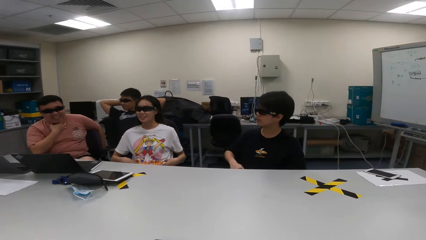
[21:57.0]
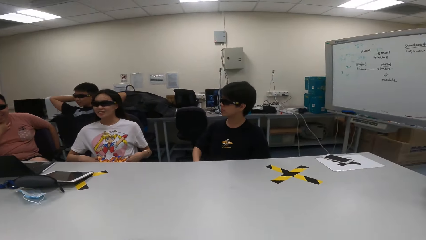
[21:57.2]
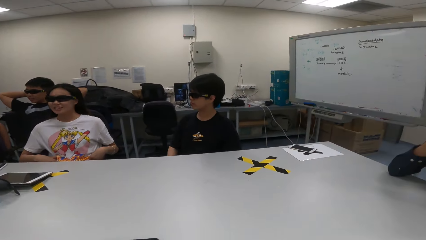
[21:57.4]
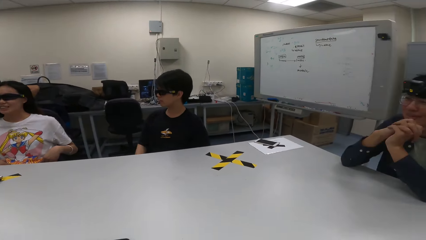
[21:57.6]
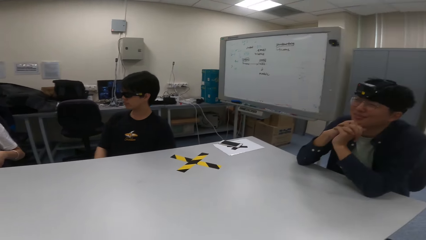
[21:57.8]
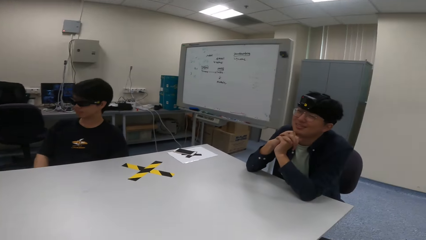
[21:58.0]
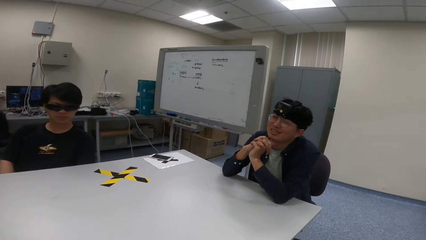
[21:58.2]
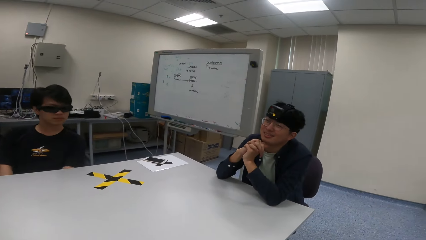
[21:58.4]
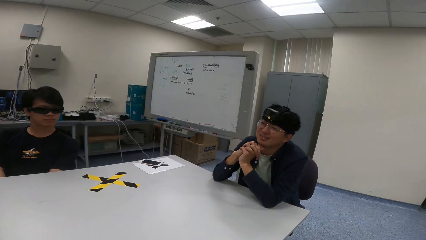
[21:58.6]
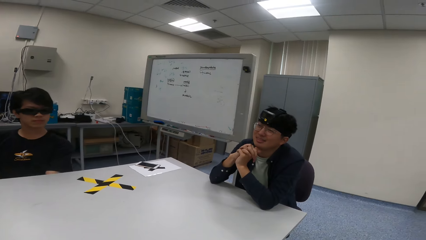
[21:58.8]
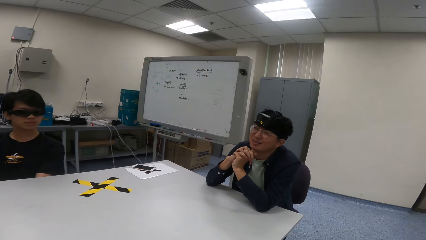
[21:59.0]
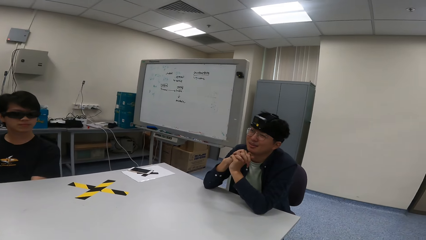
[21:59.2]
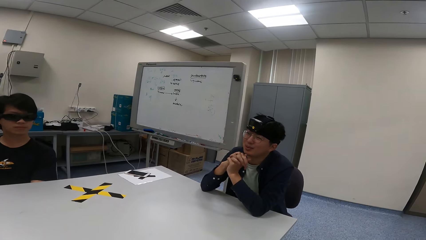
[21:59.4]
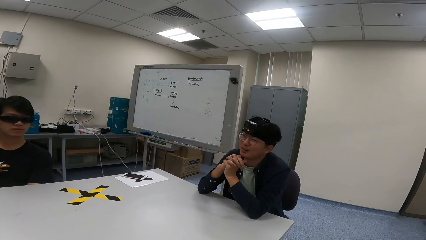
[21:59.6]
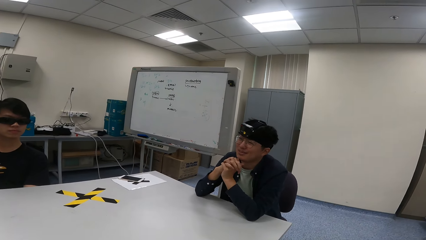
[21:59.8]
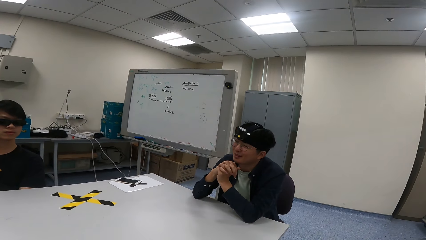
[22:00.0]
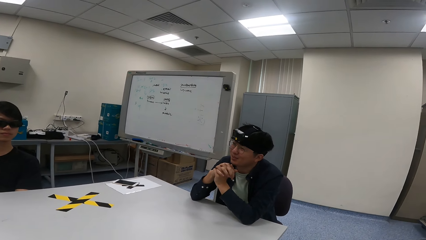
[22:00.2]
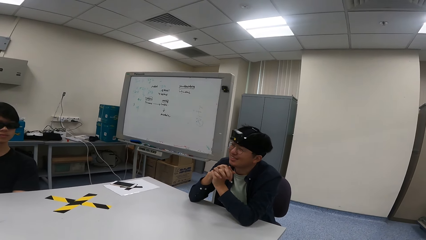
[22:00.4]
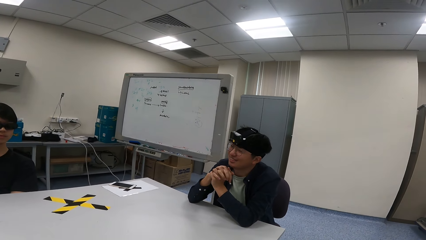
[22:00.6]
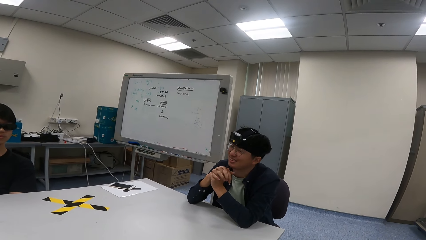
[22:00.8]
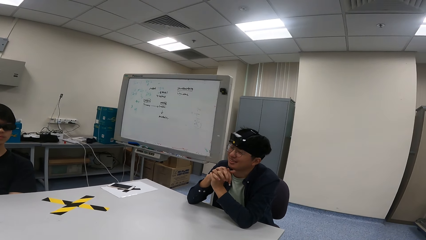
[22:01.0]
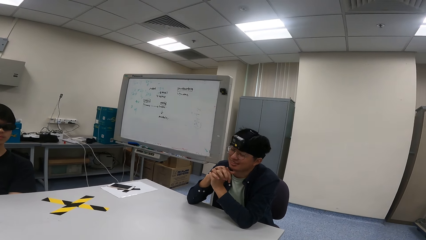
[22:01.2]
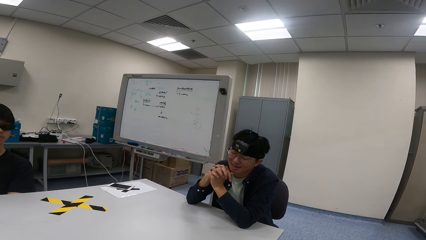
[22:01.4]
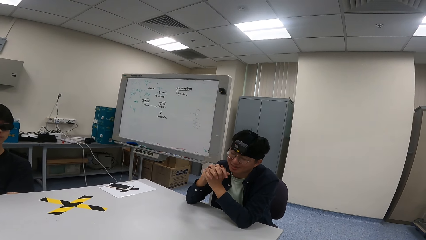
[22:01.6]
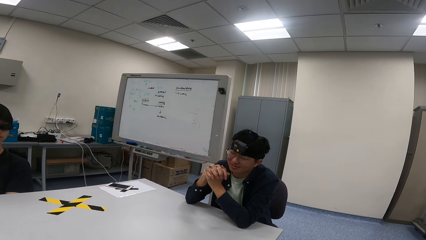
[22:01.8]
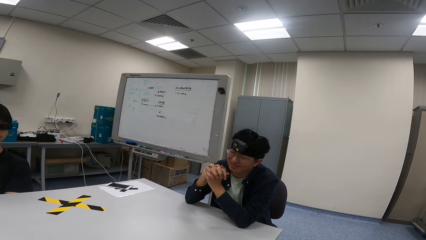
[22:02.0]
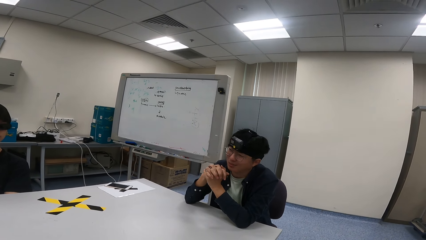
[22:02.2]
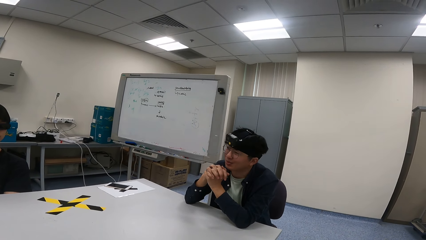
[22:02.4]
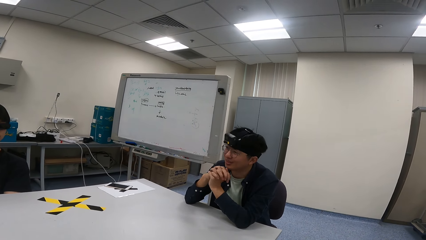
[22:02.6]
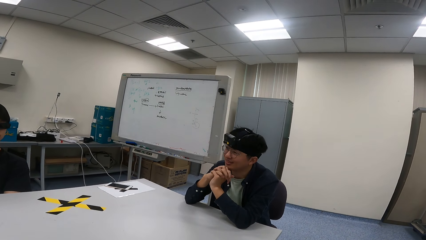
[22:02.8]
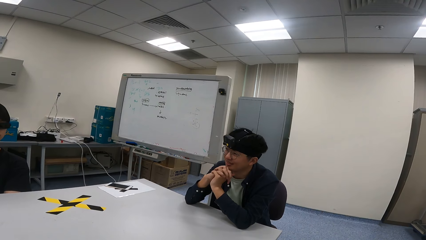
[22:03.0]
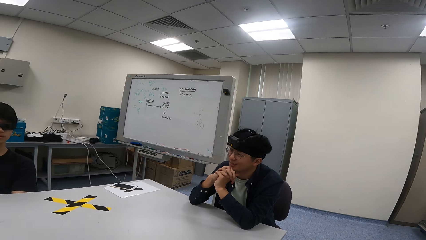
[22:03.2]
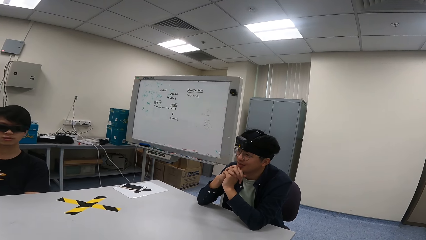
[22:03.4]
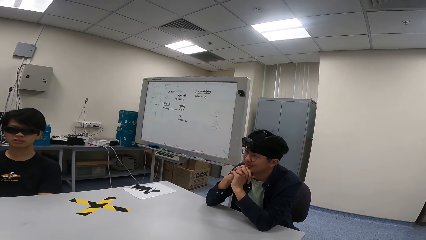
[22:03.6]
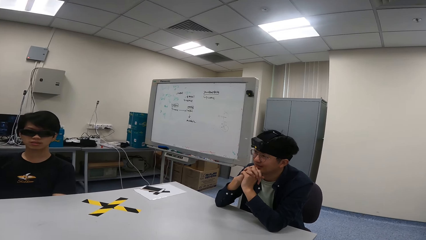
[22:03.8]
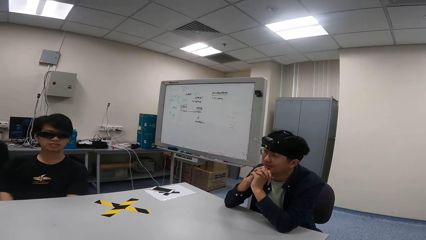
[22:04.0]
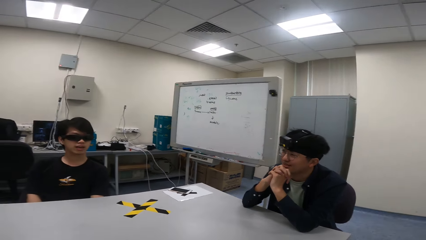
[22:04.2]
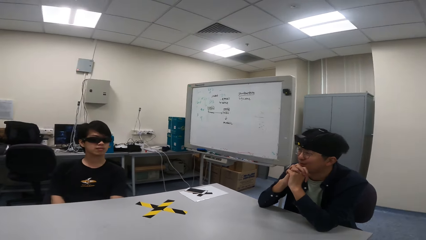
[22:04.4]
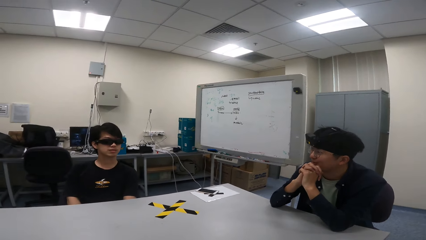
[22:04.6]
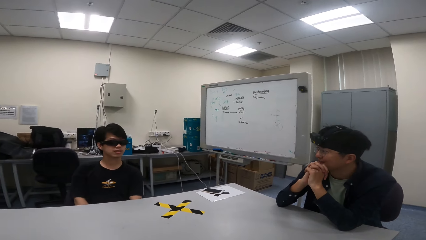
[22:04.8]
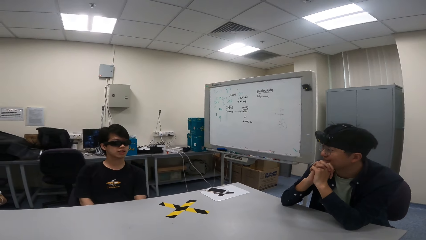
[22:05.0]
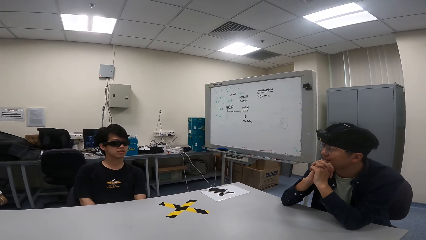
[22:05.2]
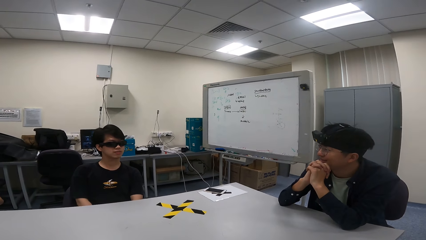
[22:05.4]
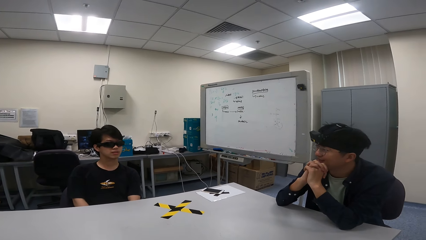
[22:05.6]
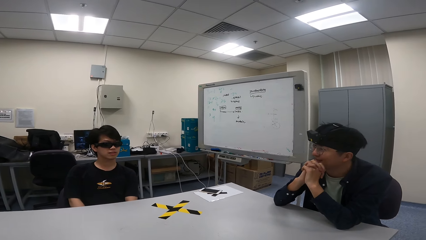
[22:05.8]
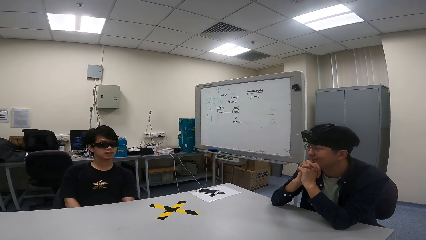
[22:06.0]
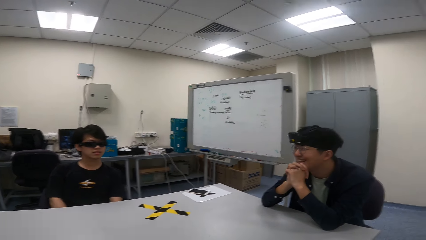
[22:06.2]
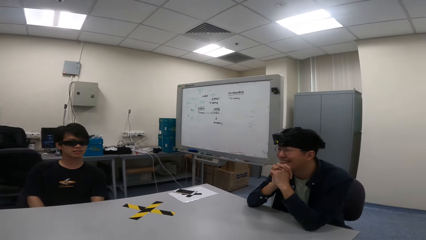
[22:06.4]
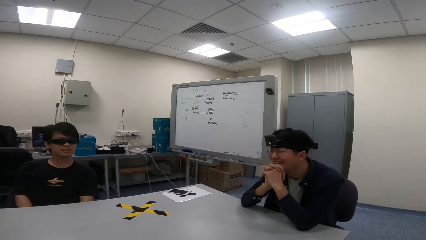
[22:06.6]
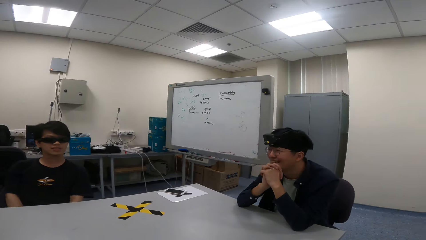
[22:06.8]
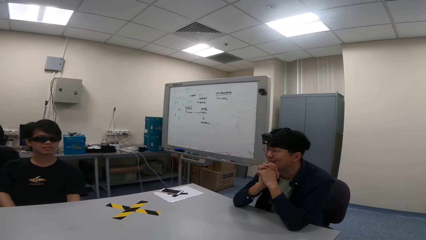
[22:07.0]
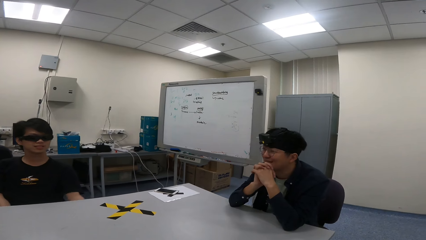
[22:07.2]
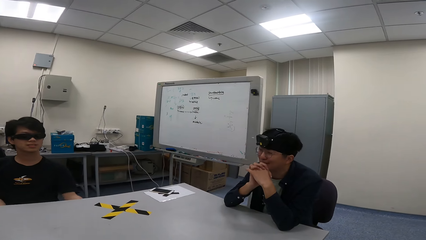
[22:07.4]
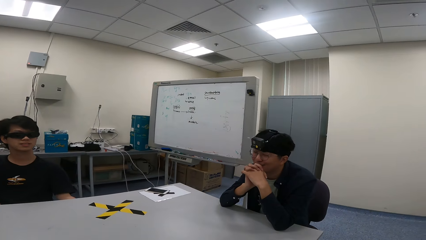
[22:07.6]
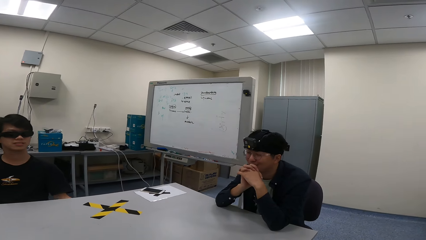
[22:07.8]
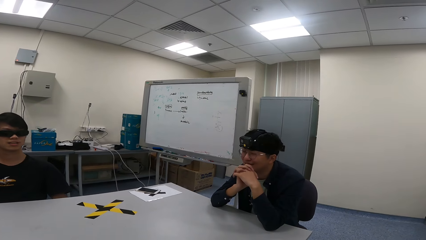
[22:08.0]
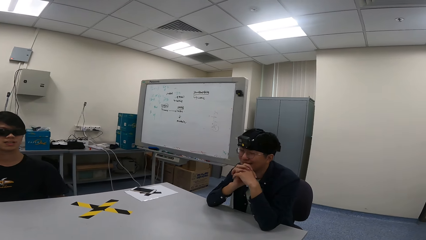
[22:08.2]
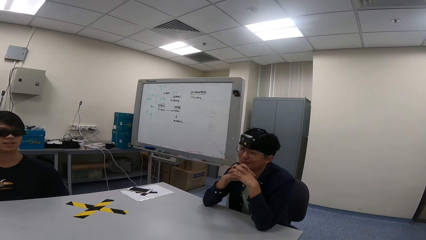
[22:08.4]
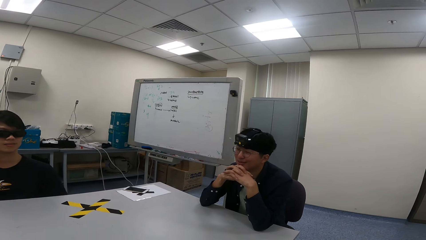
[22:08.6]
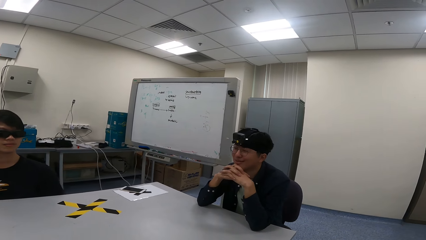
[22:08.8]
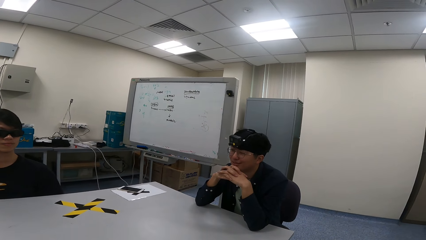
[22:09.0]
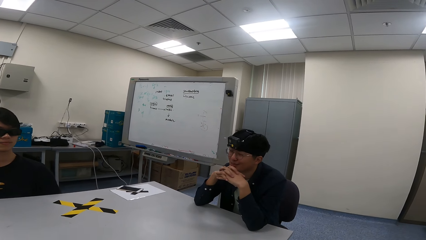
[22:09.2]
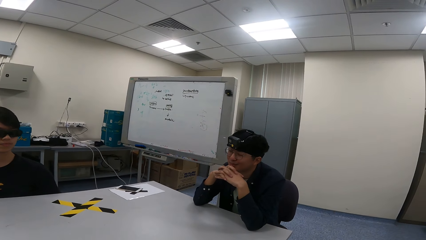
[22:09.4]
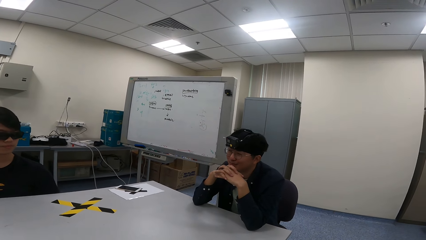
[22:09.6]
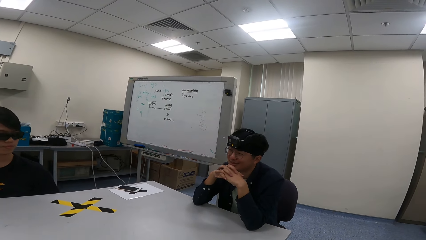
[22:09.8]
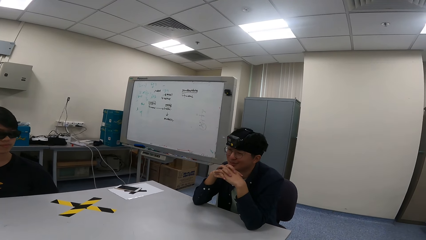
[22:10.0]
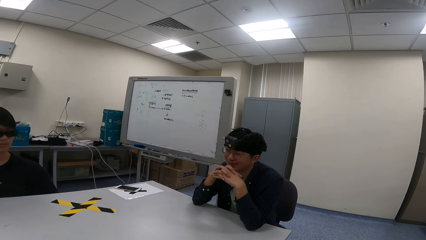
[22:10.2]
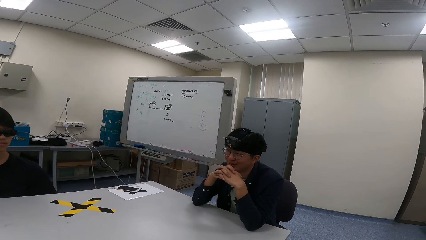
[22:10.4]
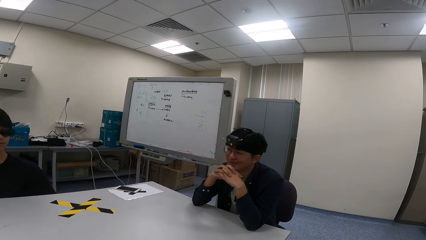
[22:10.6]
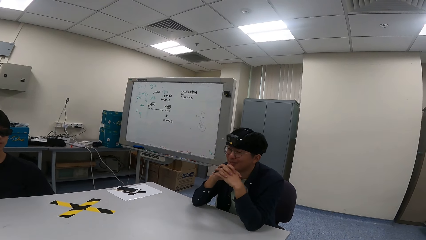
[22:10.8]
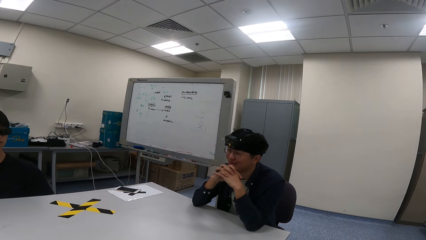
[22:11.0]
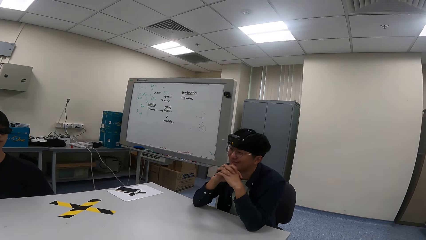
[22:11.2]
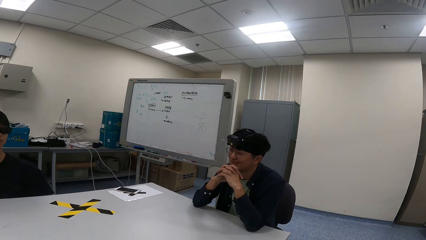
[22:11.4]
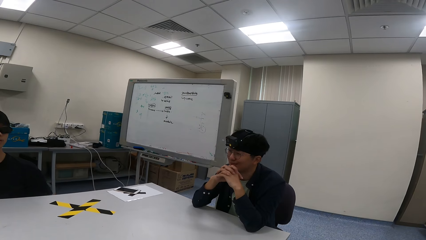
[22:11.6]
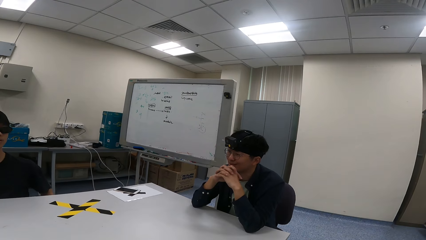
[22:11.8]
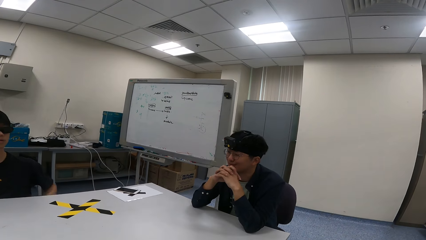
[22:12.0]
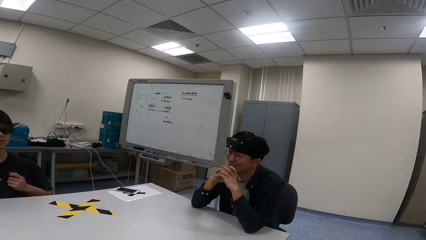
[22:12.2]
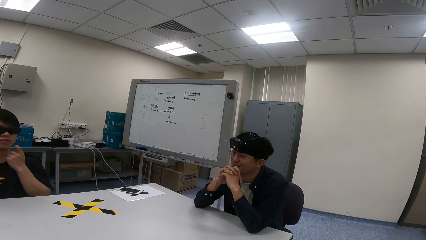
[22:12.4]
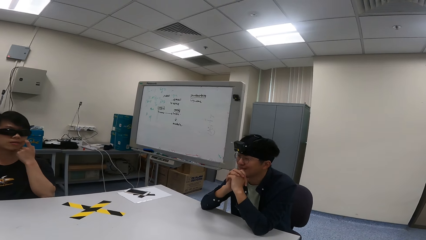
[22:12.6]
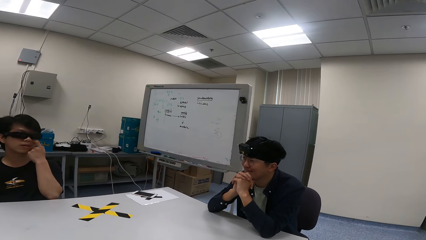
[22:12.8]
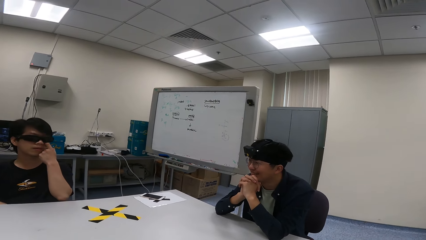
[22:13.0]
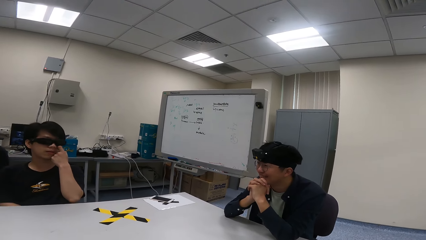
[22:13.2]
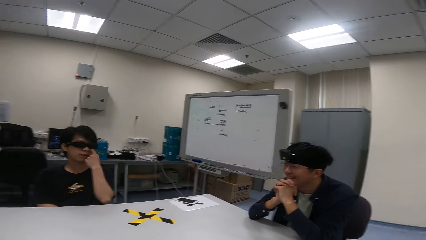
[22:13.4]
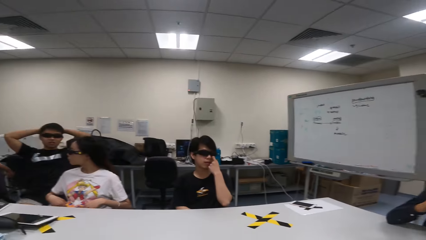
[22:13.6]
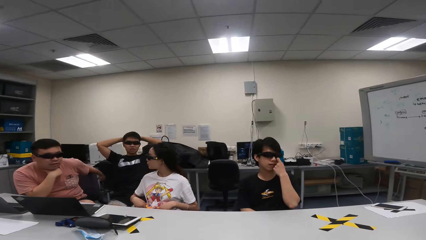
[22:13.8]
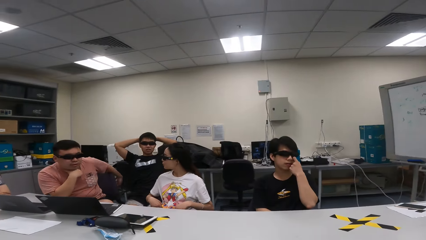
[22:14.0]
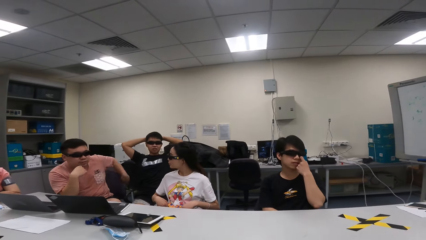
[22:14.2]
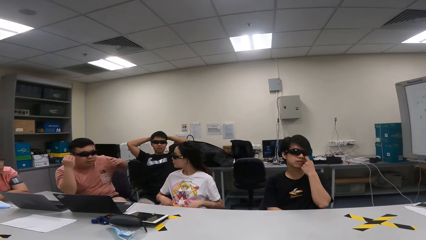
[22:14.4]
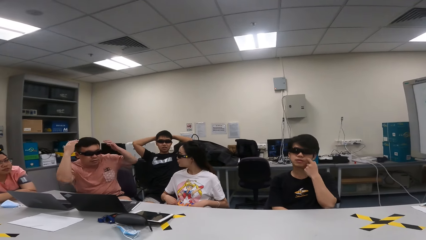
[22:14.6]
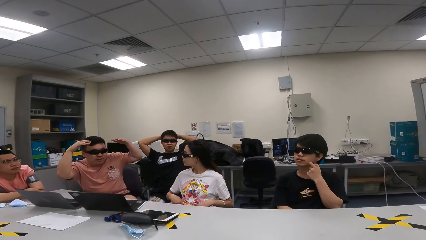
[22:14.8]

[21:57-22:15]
A person converses. Another person converses. The other person swings on a chair and touches the face.
